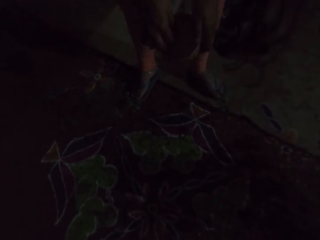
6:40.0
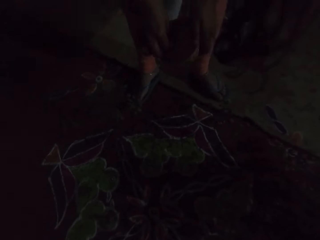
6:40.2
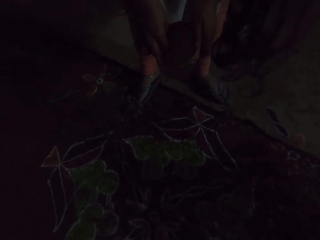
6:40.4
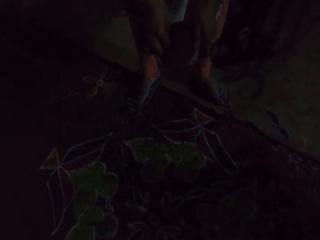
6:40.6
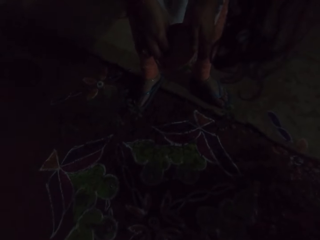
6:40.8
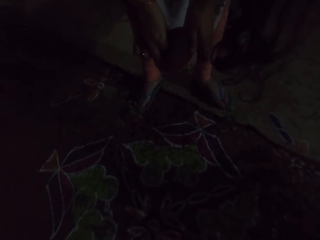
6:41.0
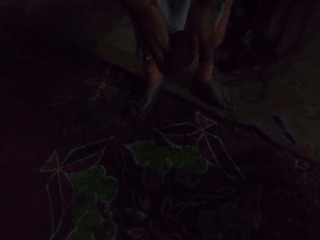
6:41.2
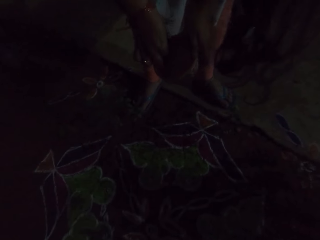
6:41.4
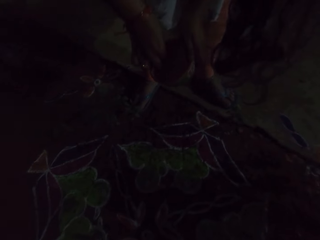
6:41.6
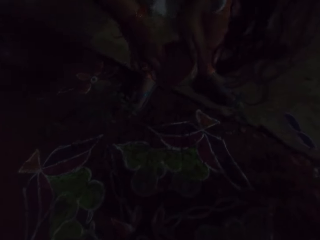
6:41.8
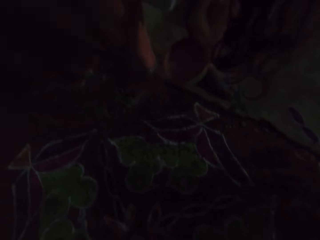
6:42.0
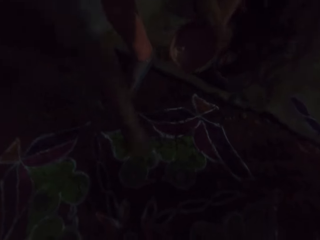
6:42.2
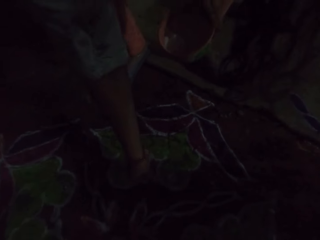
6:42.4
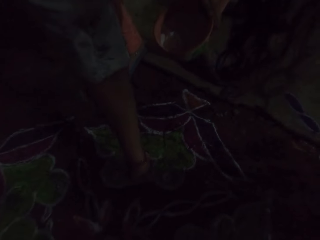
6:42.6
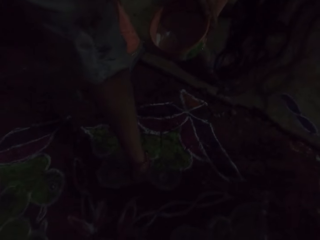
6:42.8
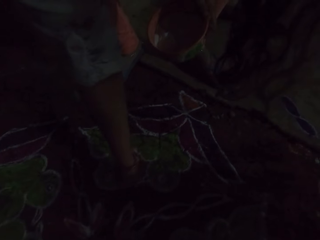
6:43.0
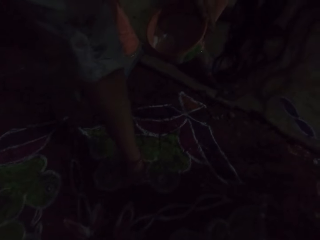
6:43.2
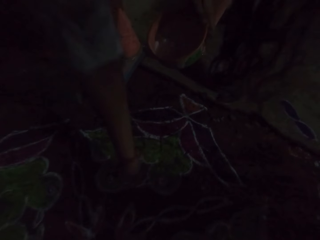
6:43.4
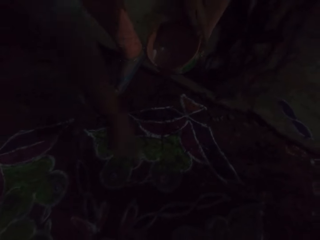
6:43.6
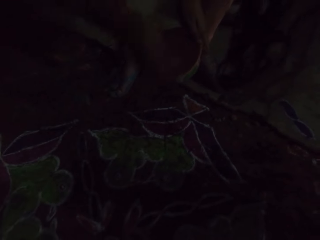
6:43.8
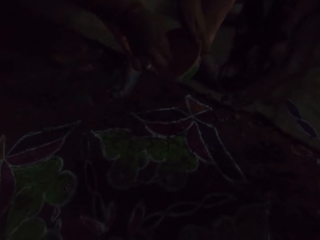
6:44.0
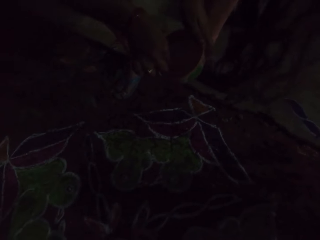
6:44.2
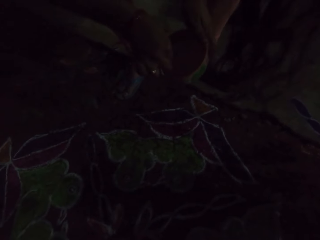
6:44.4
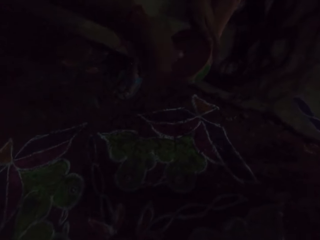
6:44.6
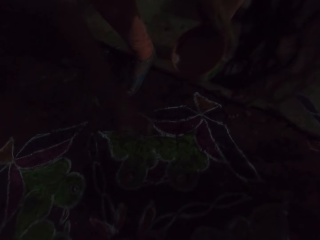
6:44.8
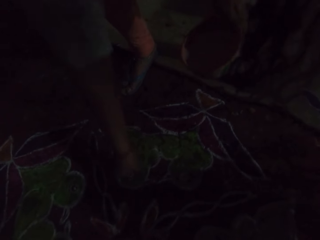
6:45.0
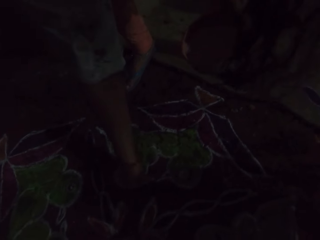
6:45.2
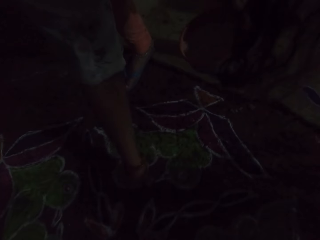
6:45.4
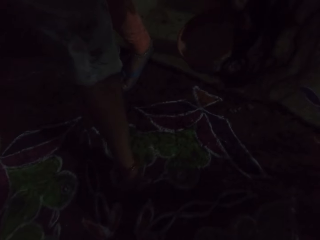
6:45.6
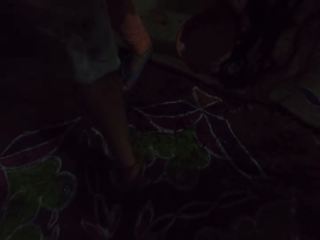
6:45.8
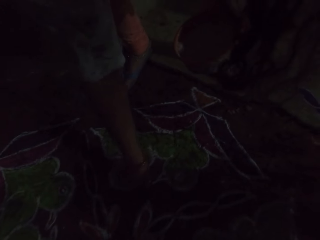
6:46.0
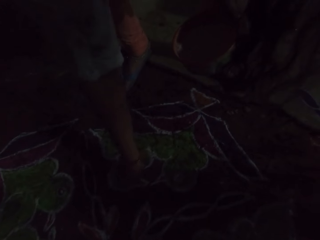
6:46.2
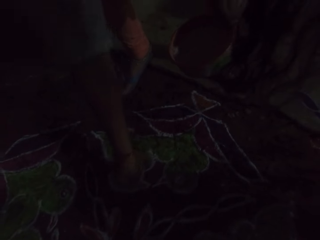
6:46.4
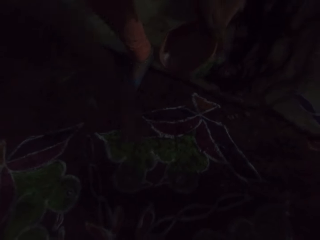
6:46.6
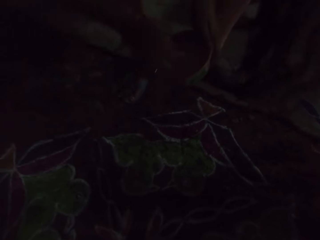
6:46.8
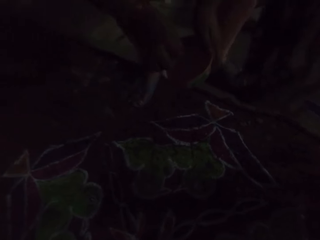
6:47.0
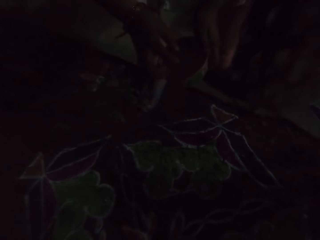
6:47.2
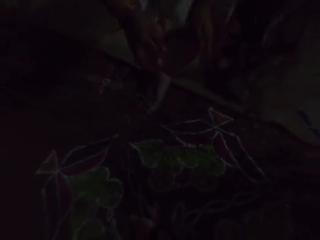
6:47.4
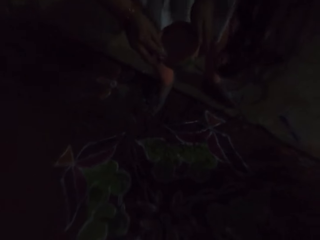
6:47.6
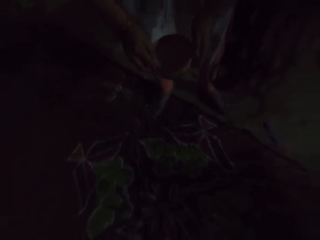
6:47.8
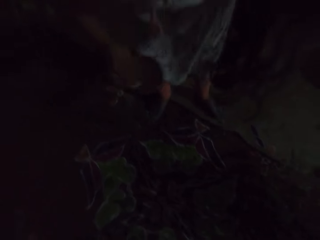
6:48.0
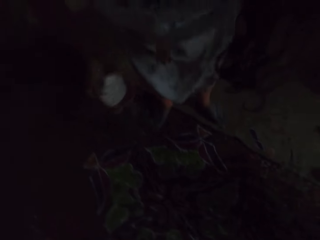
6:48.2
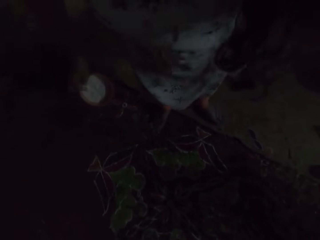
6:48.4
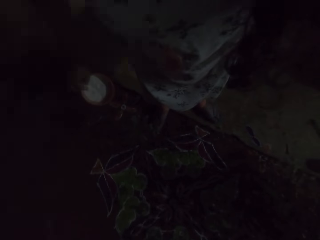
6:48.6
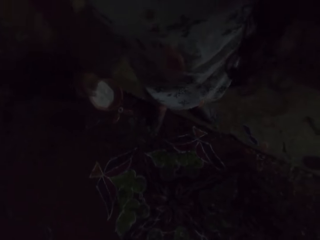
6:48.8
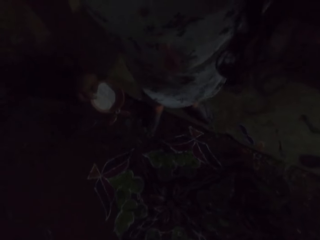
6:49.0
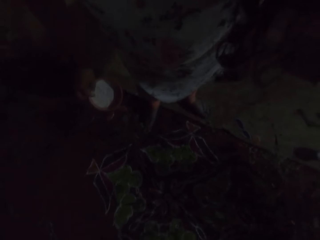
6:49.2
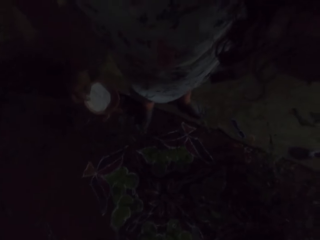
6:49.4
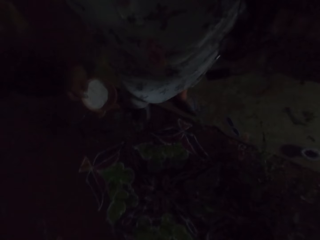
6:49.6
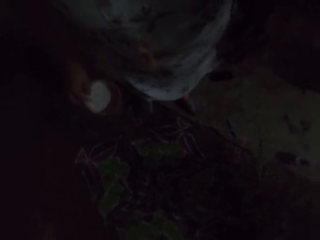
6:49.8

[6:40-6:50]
The camera wearer applies some powder on the floor with her right hand. She puts something in the container. She scoops powder from the bowl or container with her right hand. She applies some powder on the floor with her right hand. She puts something in the container.

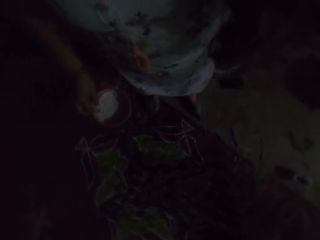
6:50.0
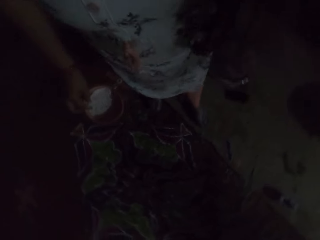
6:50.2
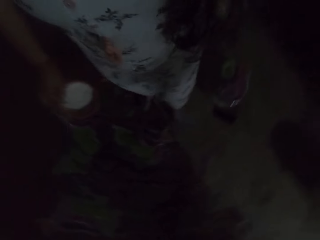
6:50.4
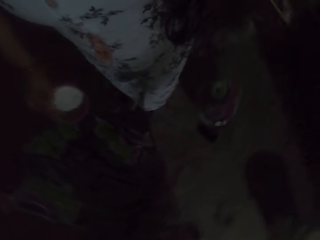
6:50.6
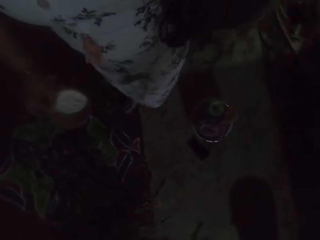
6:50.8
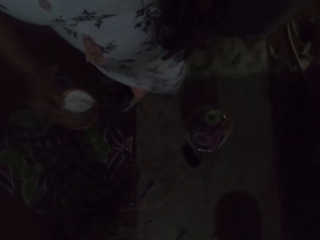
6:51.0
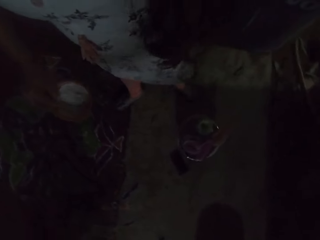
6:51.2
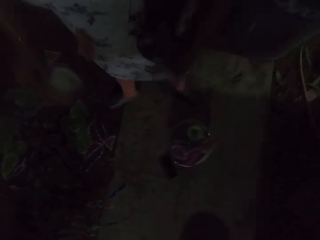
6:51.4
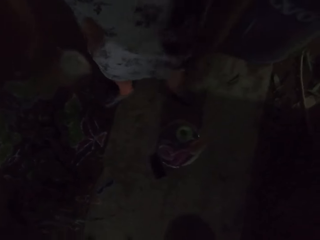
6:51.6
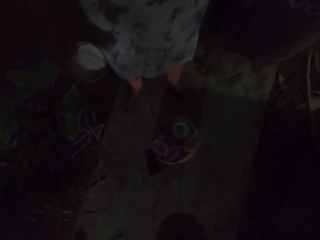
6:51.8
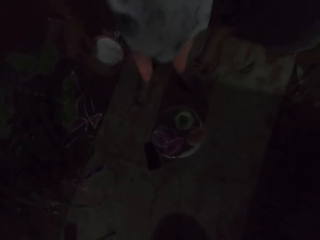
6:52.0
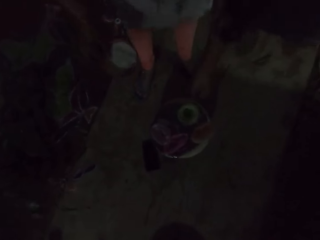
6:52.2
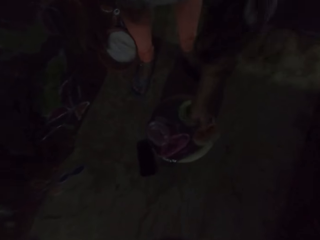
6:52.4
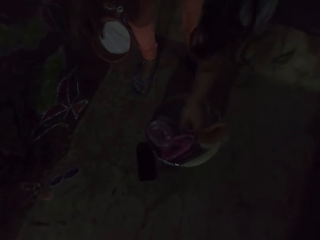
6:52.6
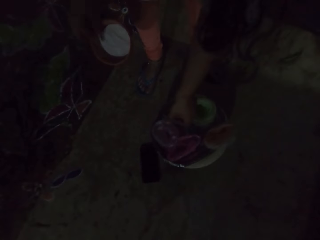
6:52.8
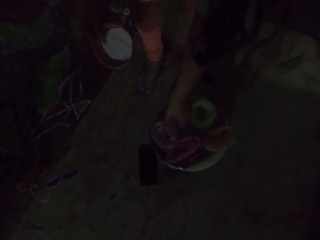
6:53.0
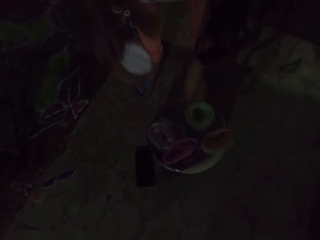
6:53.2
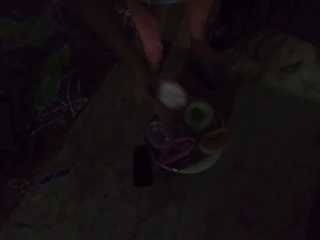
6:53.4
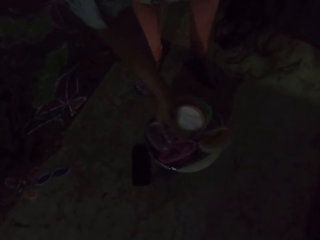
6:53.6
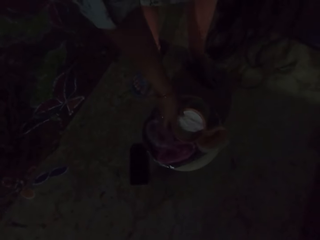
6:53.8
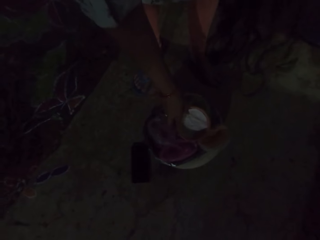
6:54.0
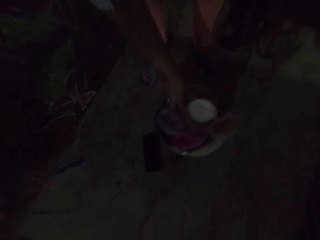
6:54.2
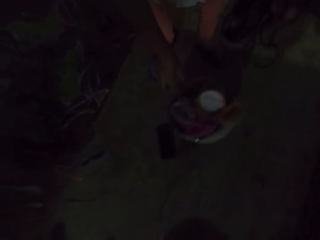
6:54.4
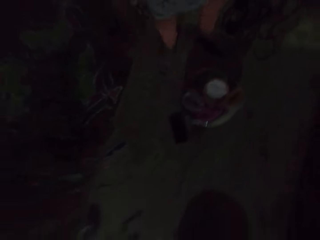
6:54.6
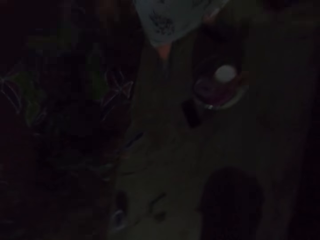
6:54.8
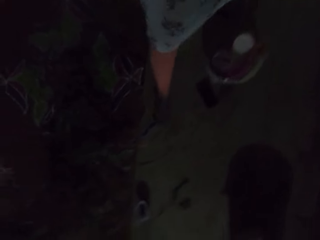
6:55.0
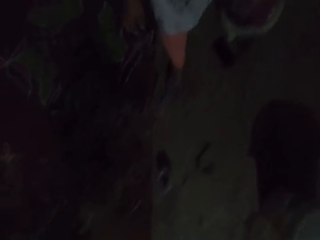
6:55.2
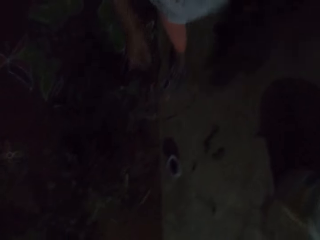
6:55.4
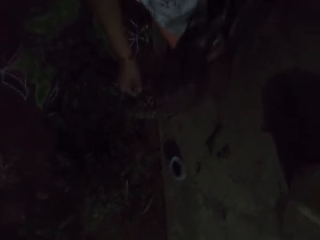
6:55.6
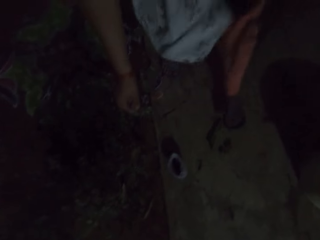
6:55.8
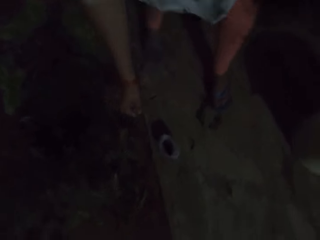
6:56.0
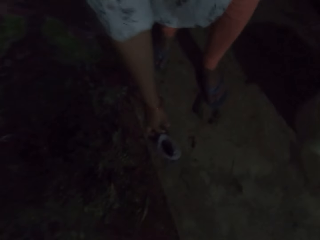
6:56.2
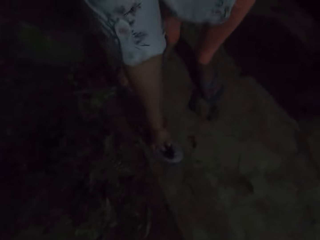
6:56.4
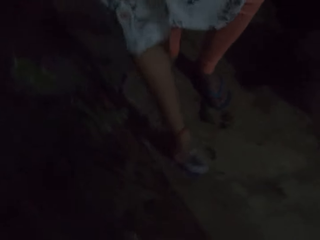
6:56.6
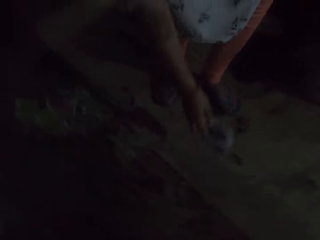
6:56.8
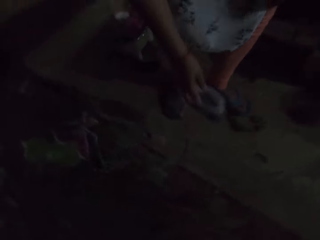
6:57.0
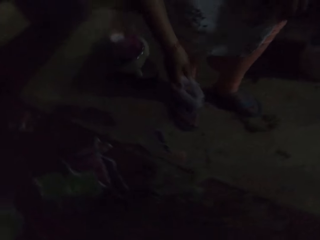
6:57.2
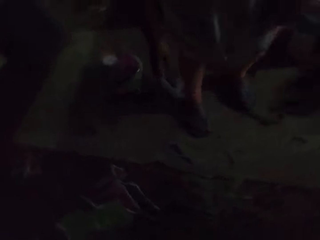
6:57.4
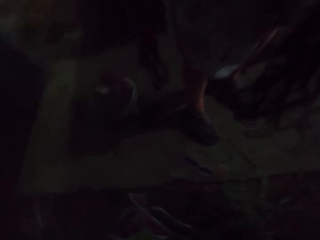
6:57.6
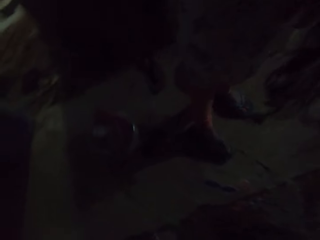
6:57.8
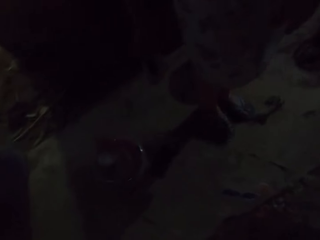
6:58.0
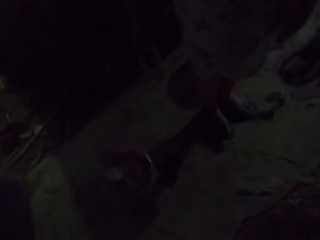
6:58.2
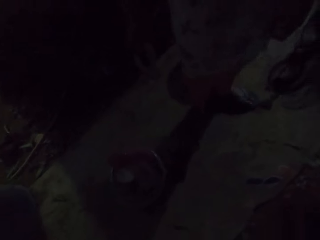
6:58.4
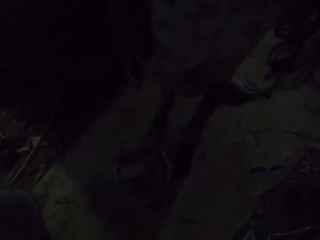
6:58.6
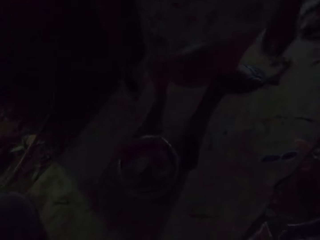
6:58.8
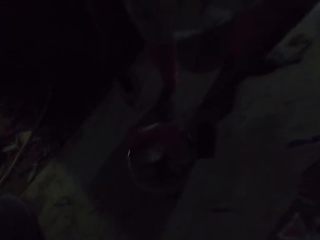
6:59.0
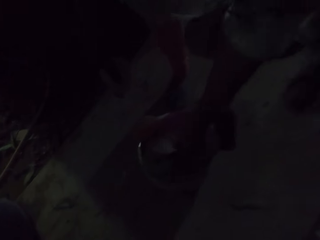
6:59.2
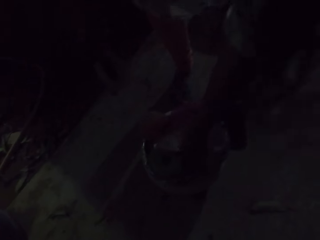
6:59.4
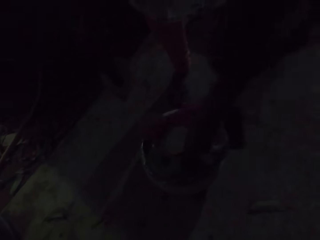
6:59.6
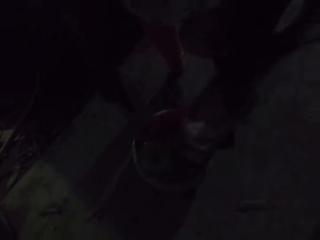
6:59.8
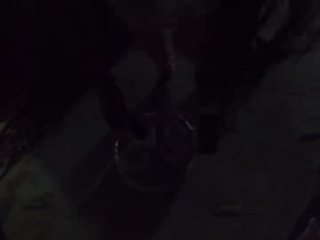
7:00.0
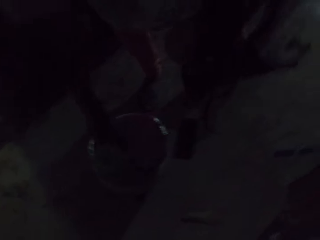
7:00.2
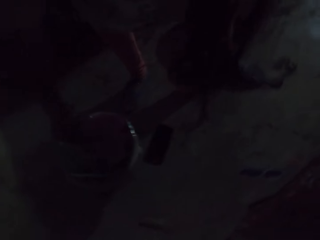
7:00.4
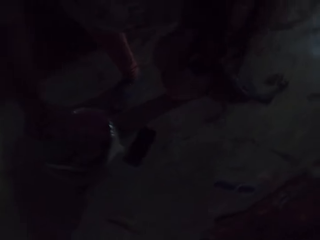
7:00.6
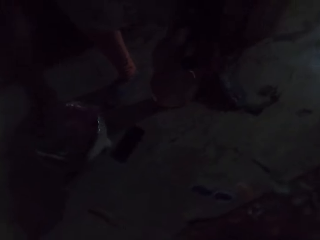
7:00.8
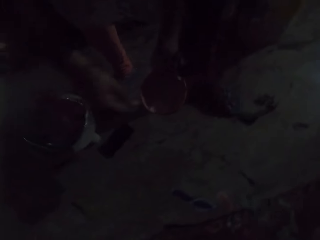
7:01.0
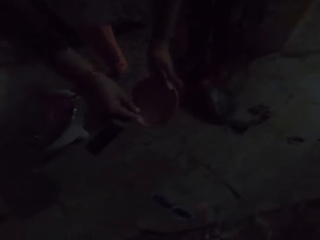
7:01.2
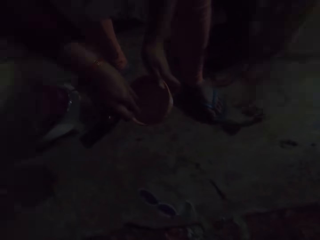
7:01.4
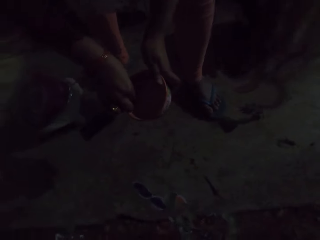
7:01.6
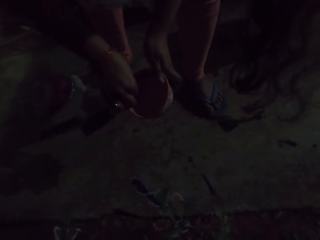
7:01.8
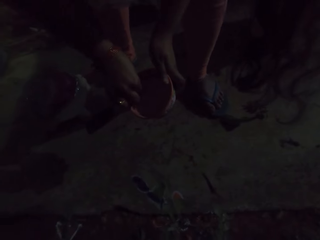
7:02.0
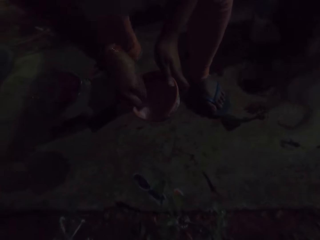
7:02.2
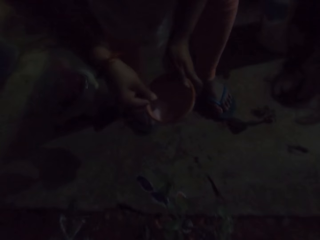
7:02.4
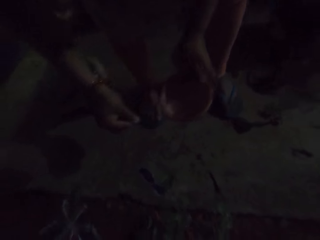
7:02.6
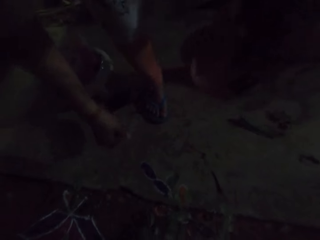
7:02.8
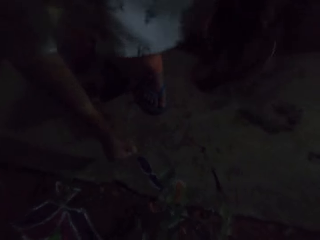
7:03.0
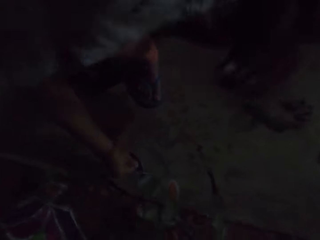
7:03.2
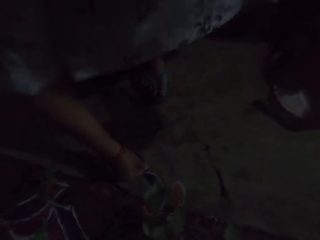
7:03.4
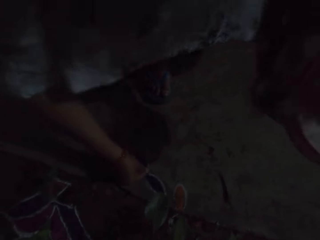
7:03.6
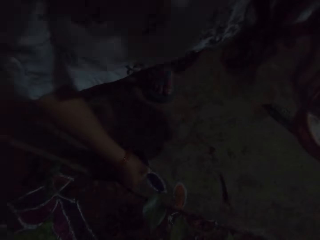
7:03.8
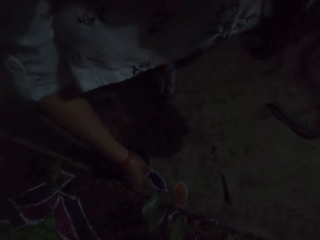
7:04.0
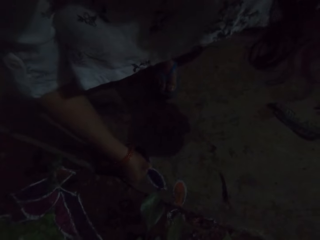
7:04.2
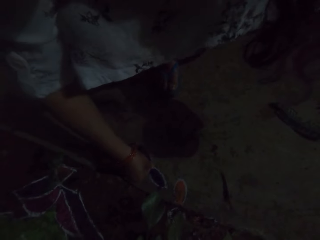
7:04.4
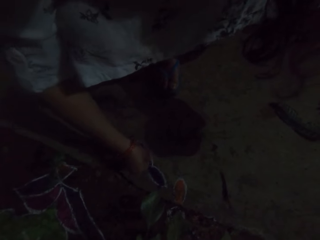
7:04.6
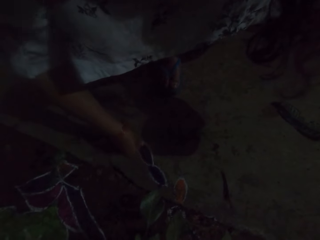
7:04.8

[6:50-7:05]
The camera wearer drops the bowl on top of some nylons with her right hand. She puts a container in the bowl. She moves a step. She picks the nylon from the floor with her right hand. She picks the bowl from the top of the nylons with her left hand. She drops the nylon in the bowl with her right hand. She scoops powder from the bowl with her right hand. She applies some powder on the floor with her right hand.
